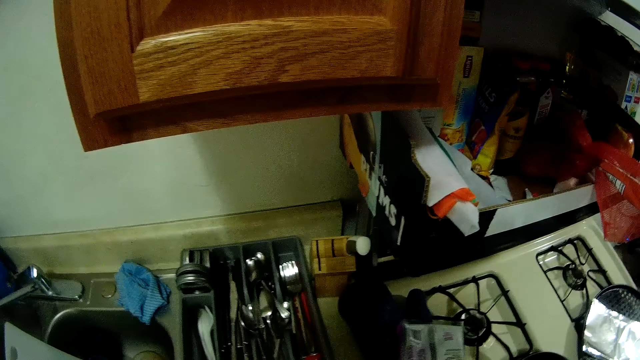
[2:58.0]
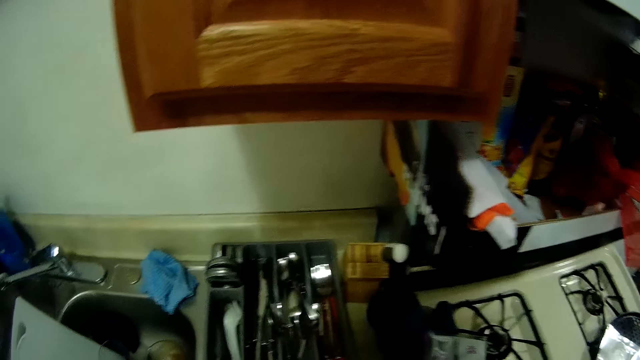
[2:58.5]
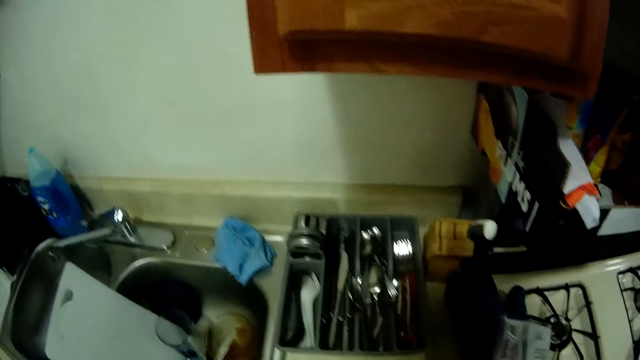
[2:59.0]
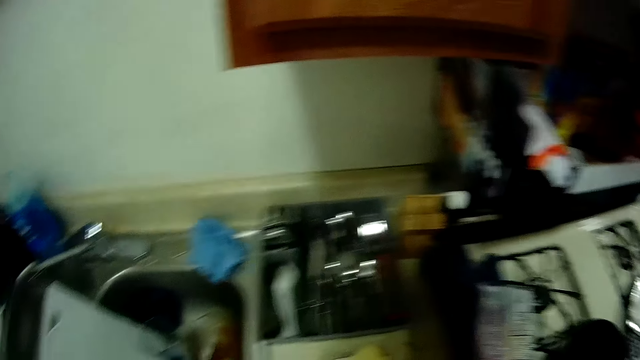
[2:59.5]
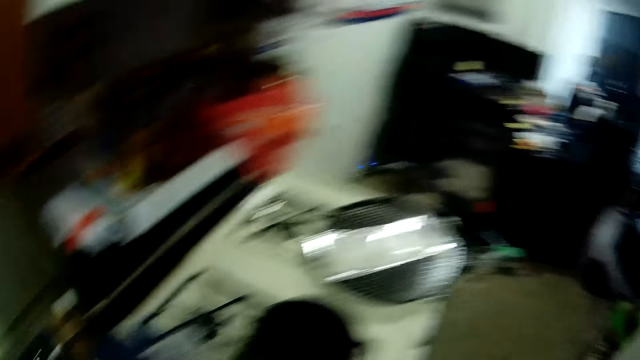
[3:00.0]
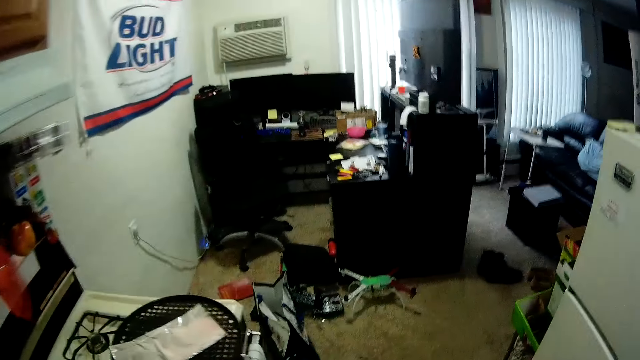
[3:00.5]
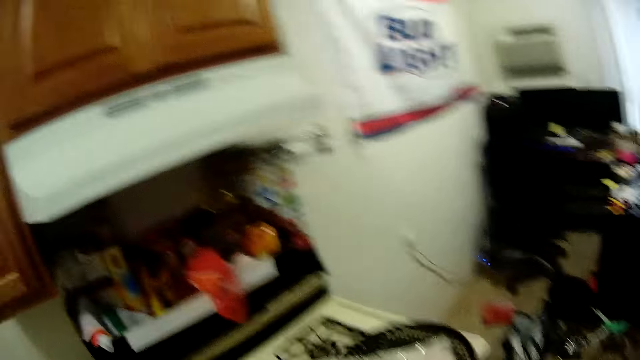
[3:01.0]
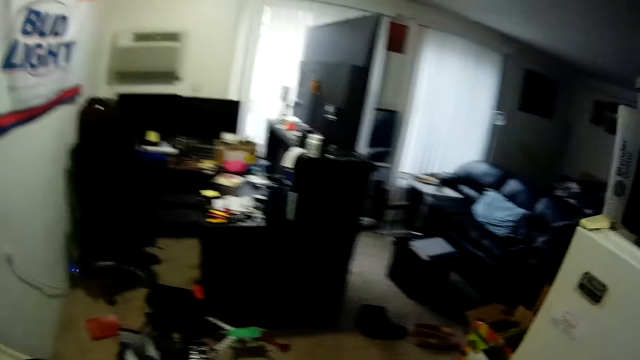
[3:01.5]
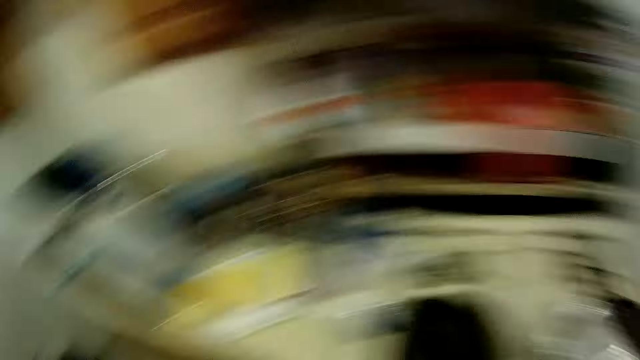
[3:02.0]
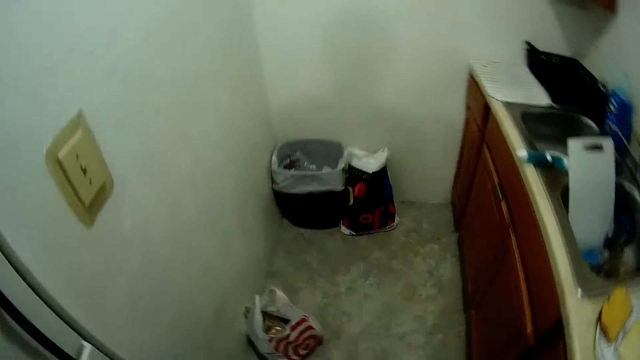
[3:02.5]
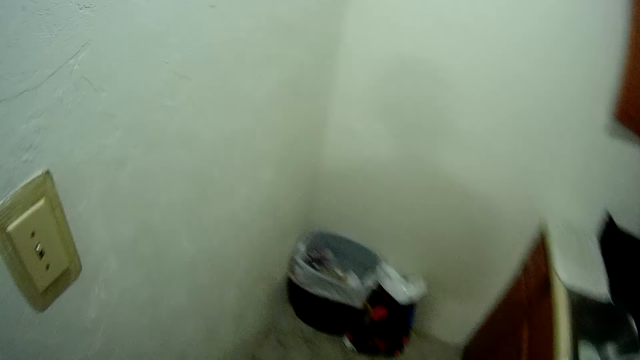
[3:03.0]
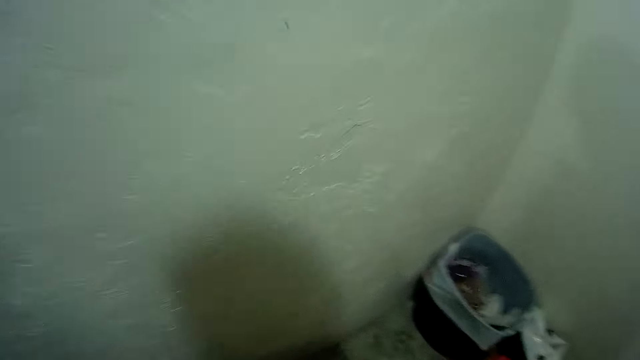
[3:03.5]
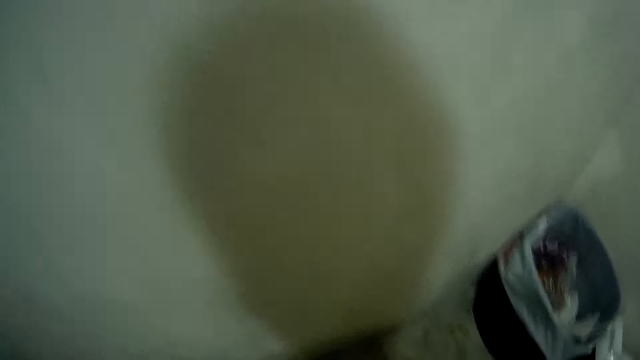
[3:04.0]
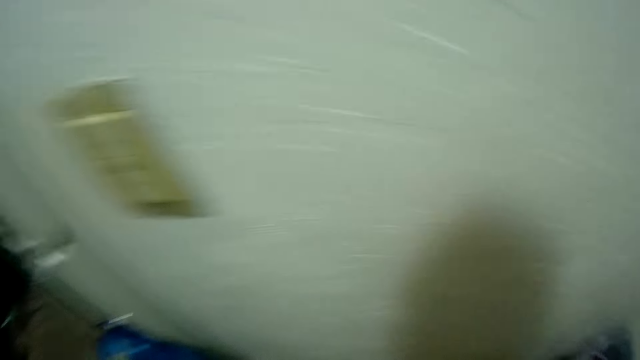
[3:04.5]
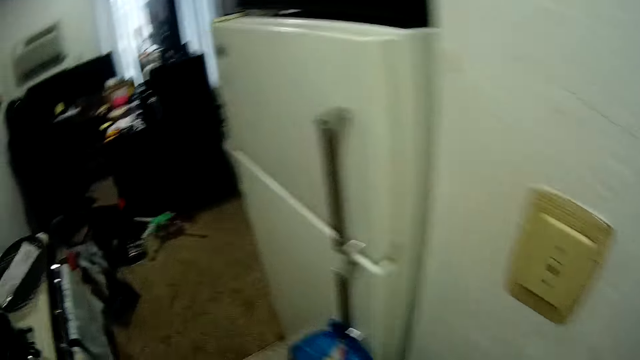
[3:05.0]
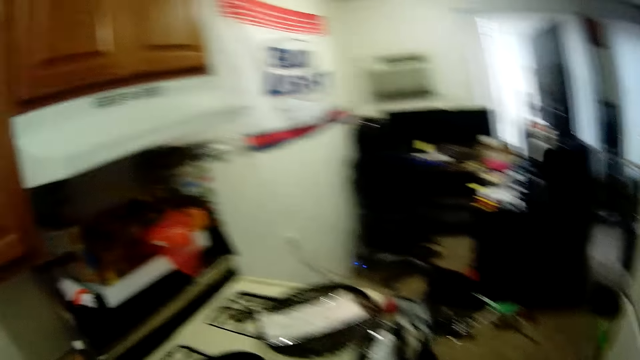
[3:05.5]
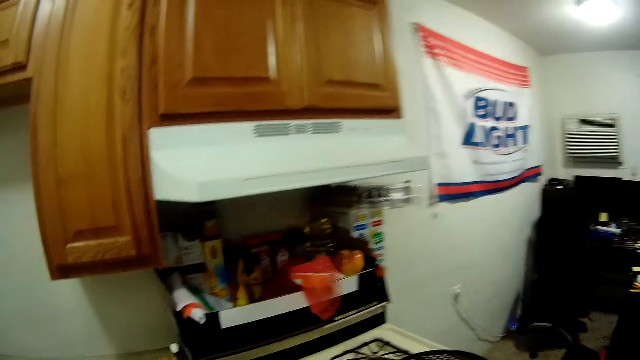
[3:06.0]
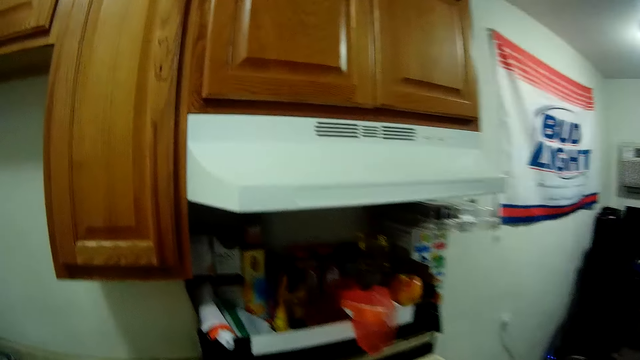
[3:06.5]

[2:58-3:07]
The camera wearer walks around the kitchen.

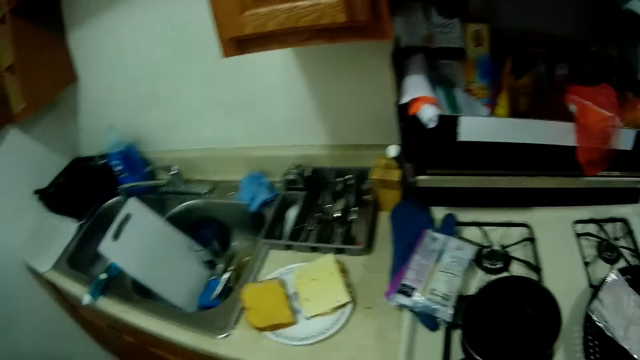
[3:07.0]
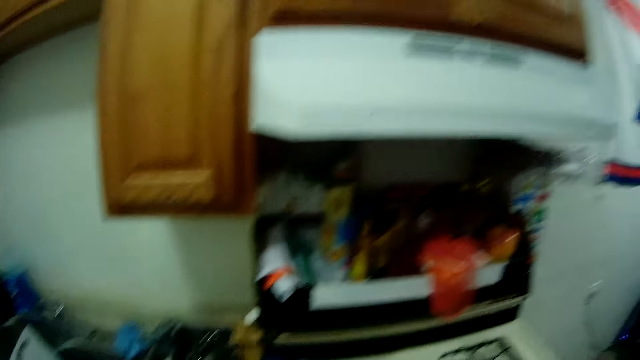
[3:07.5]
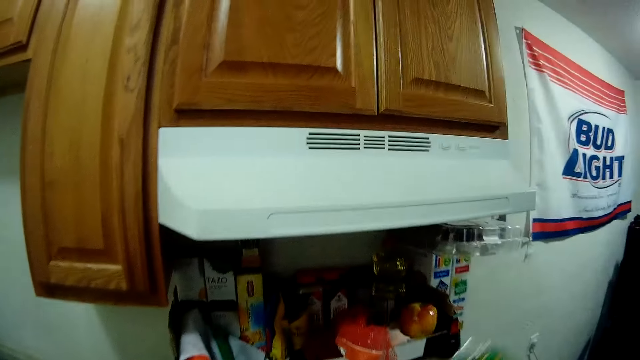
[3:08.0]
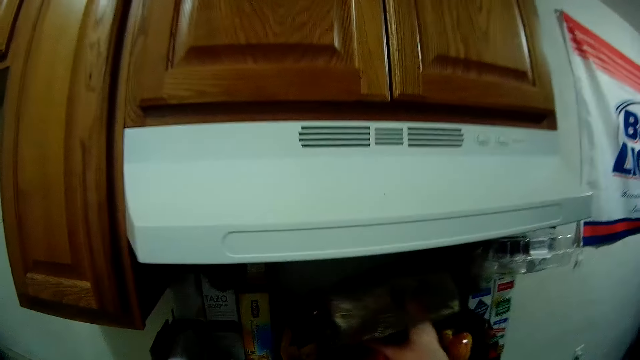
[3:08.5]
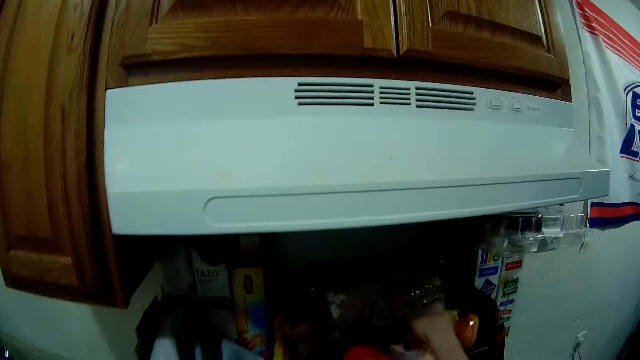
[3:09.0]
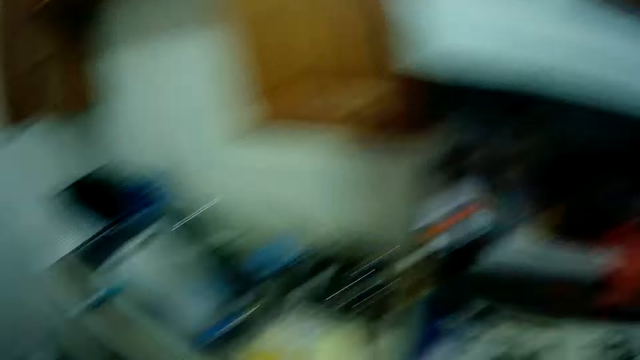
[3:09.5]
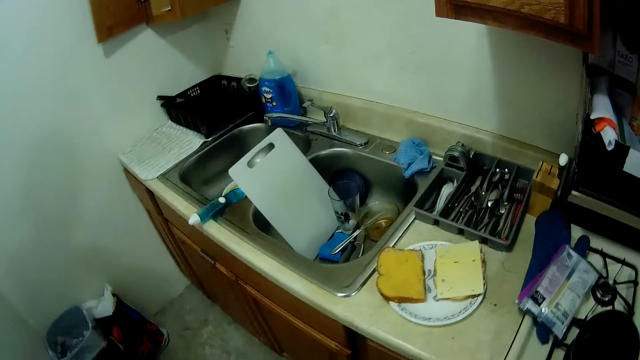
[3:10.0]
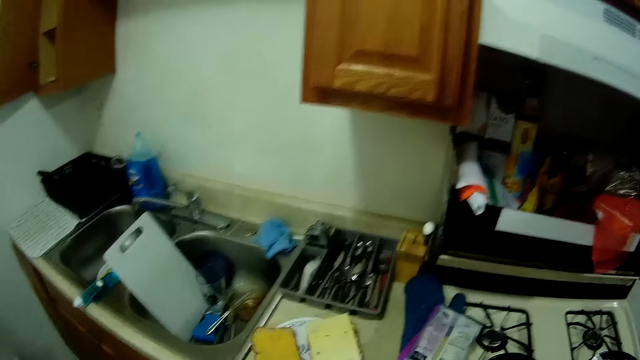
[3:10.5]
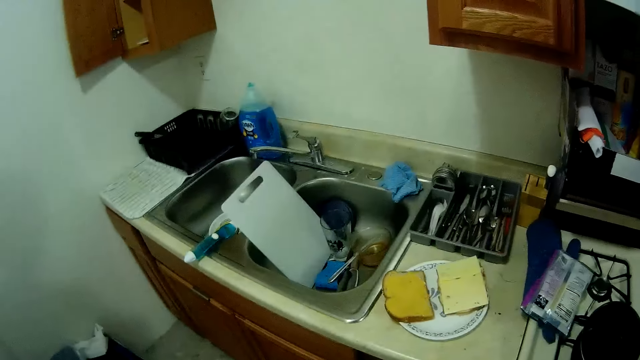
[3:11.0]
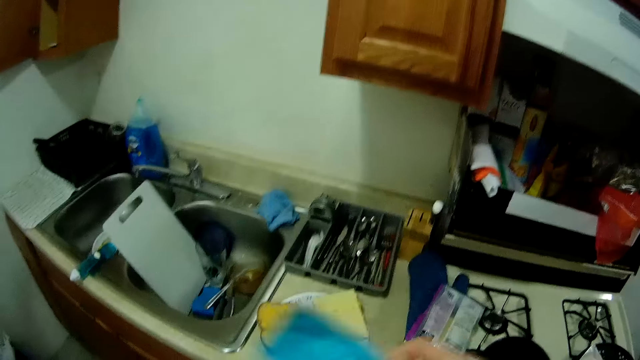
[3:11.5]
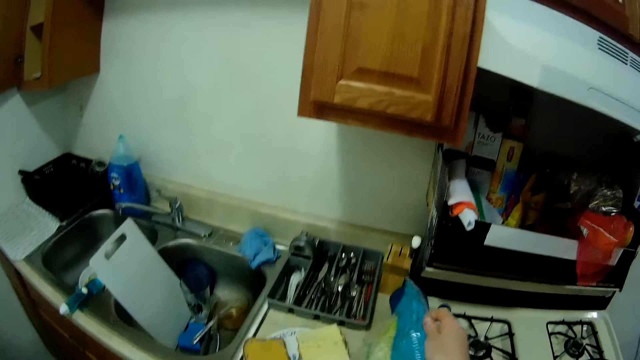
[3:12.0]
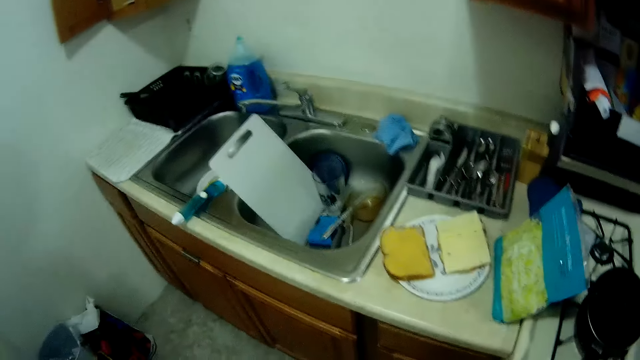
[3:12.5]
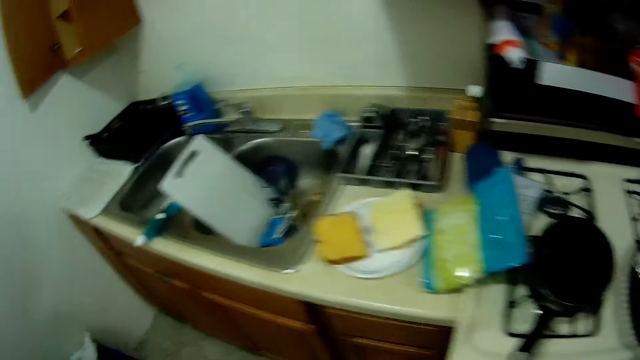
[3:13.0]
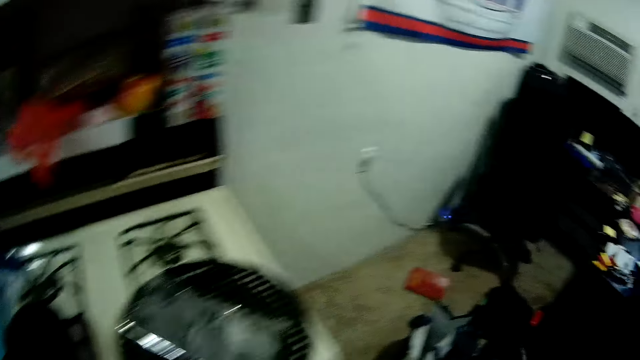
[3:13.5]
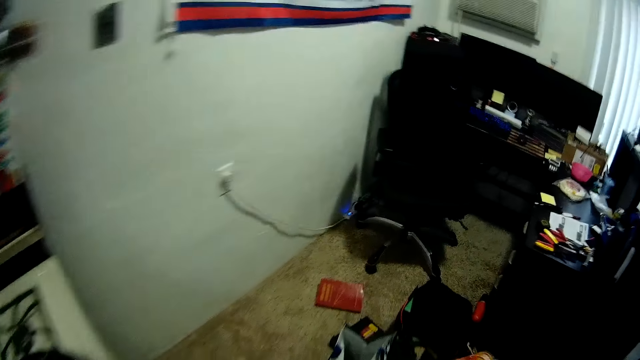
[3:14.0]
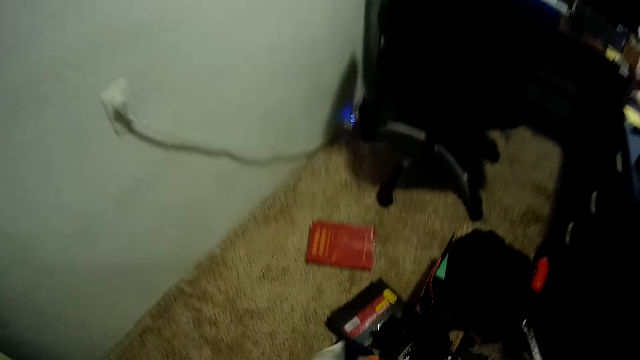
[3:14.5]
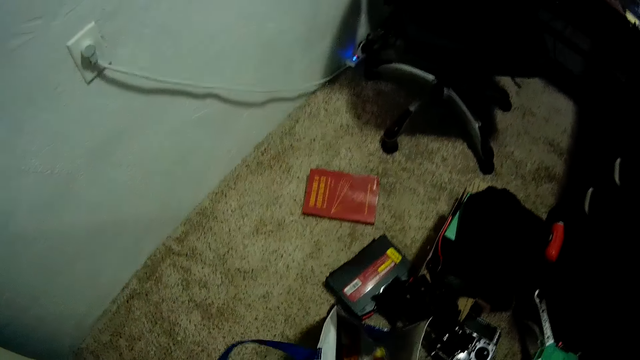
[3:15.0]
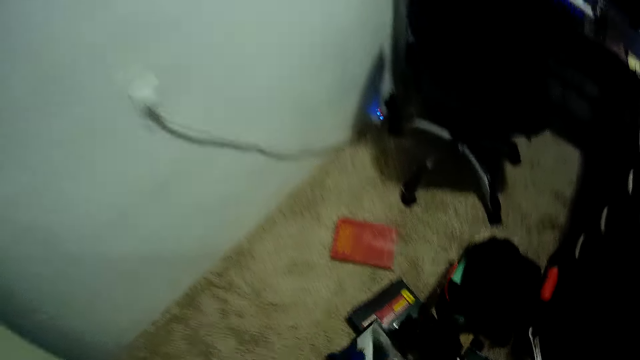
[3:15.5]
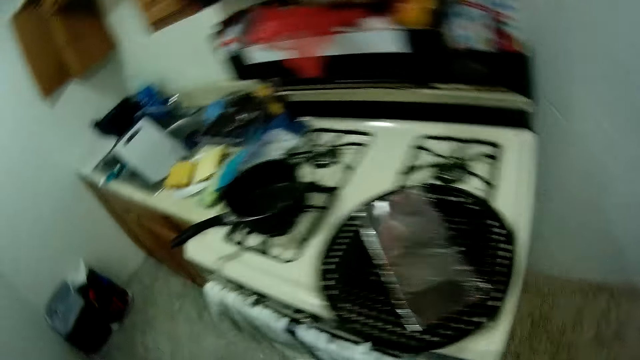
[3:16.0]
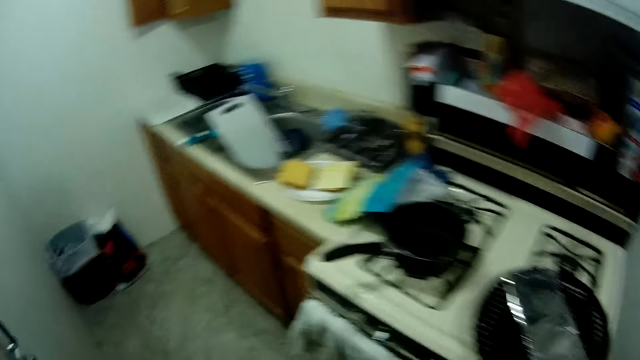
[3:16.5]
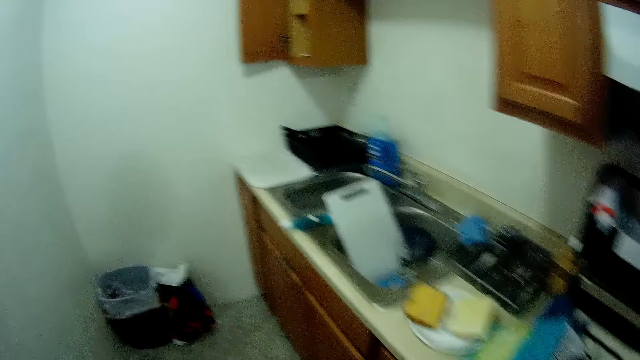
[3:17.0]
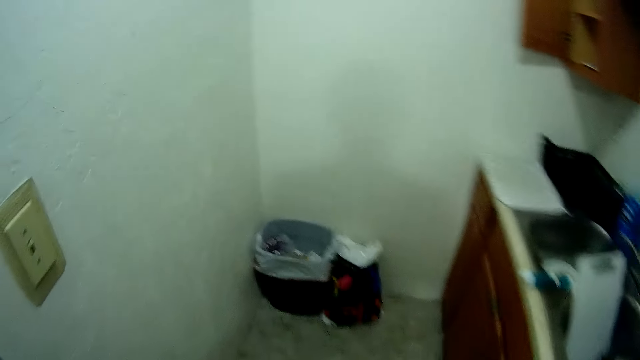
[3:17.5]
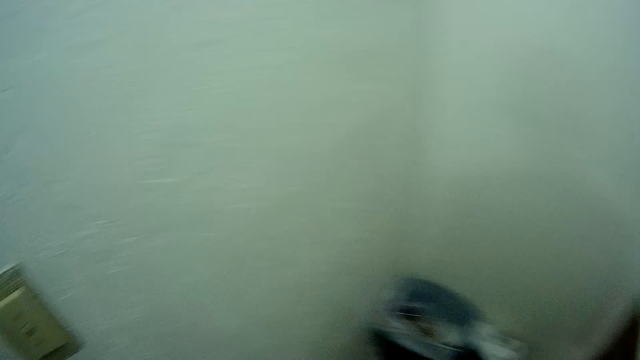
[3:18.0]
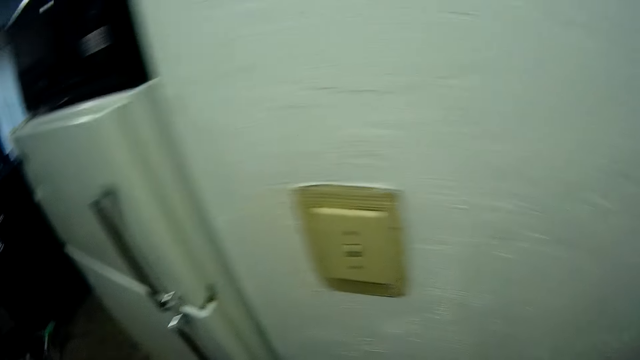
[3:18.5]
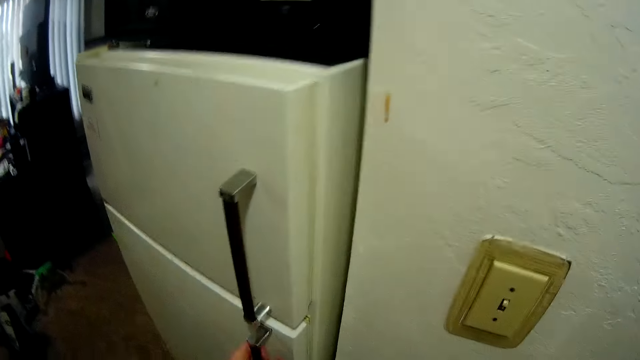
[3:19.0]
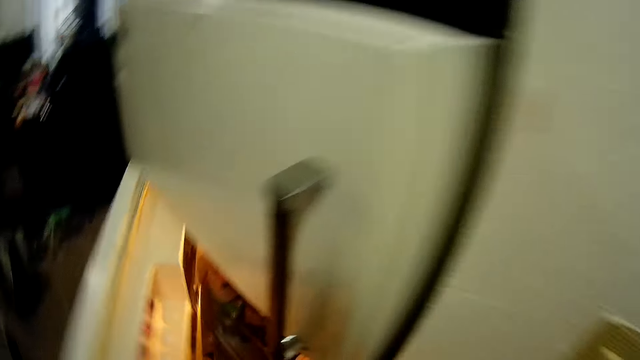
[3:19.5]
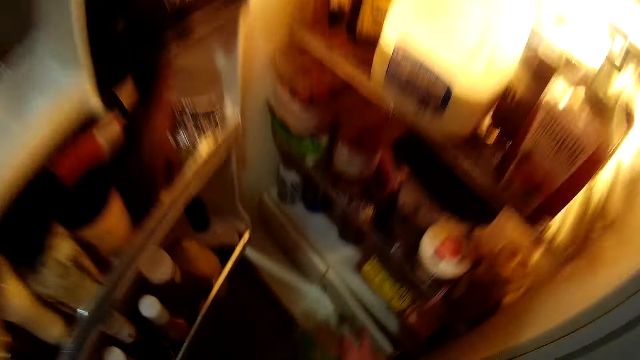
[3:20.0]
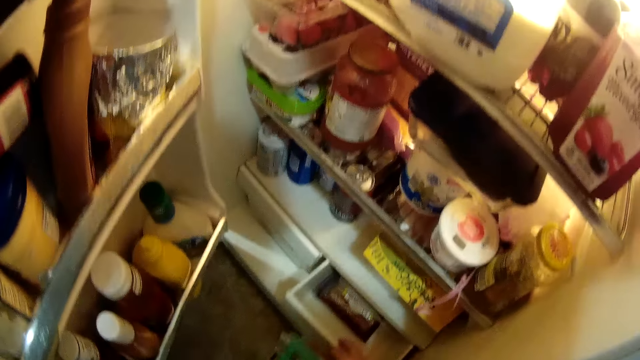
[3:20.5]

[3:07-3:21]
The camera wearer places another plastic bag of sliced bread into the second cupboard with her right hand. She places a plastic bag of lettuce or sachet onto the kitchen worktop with her right hand. She places the paper in the dustbin. She places a plastic bag into a paper bag with her right hand. She looks around the kitchen. She opens the fridge with her left hand and opens the drawer in the fridge with her right hand.
